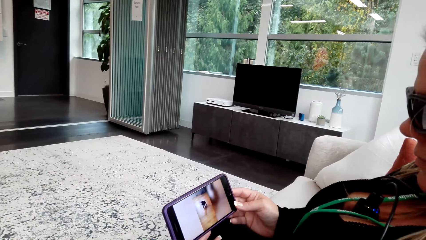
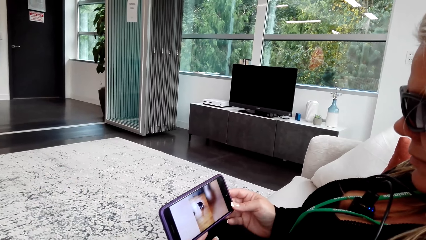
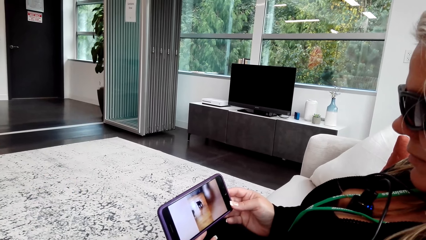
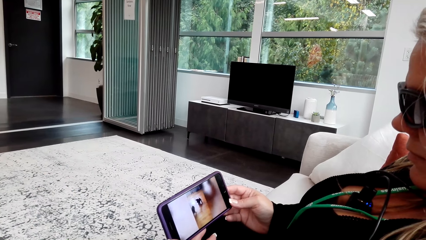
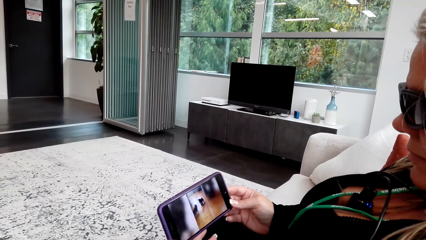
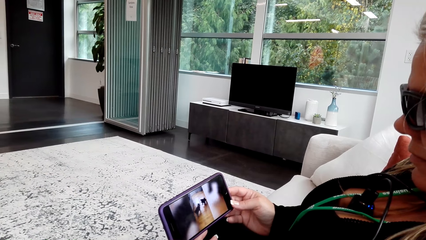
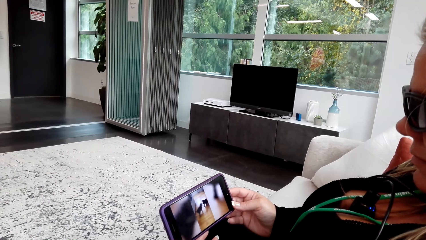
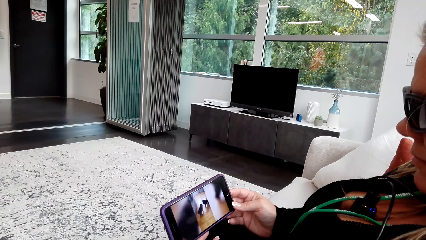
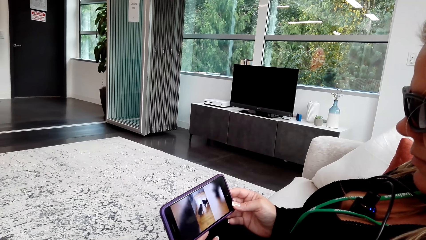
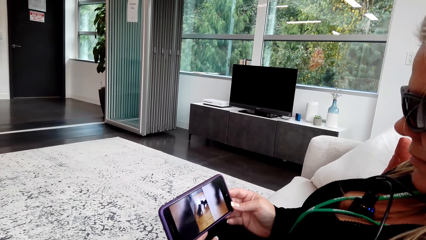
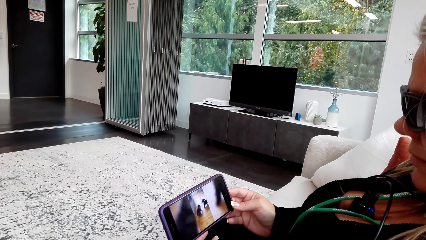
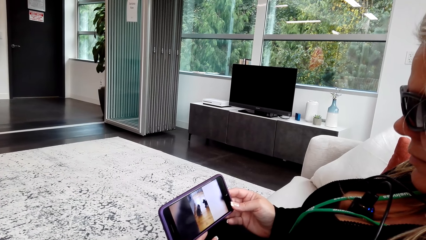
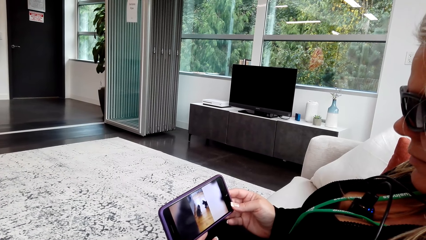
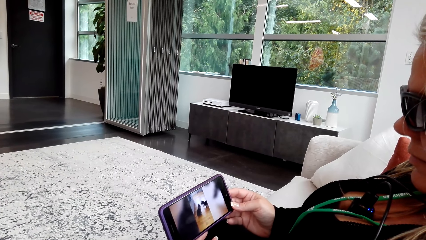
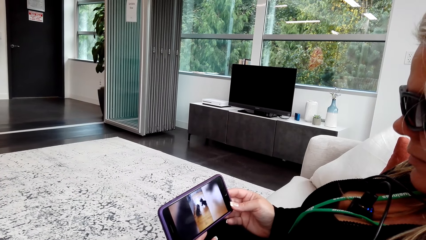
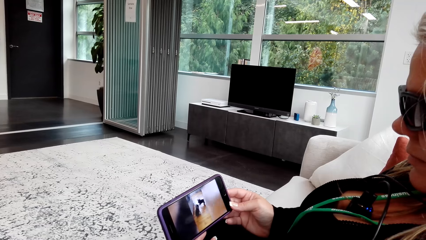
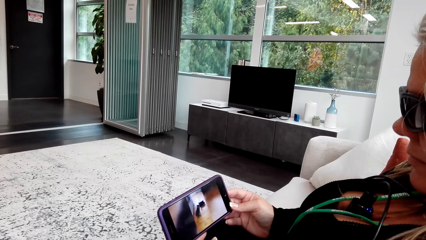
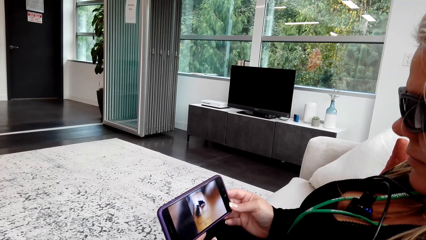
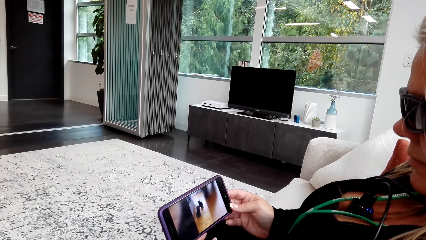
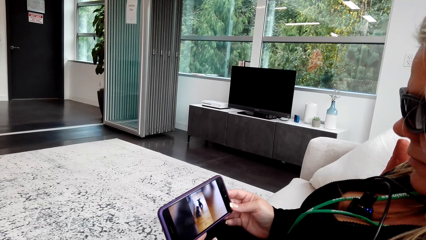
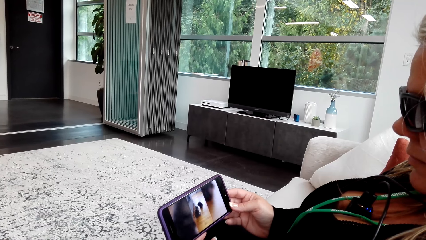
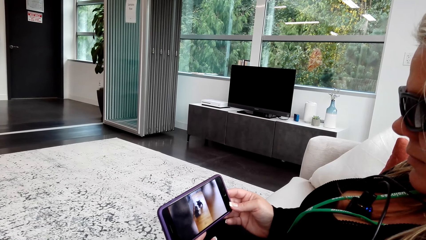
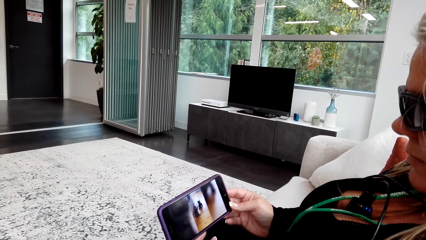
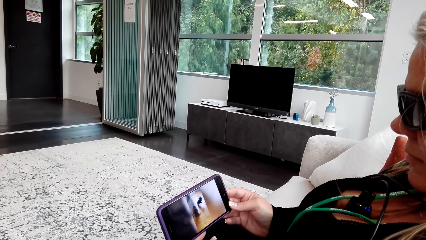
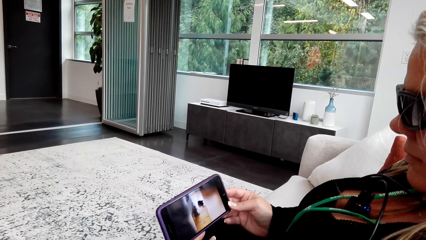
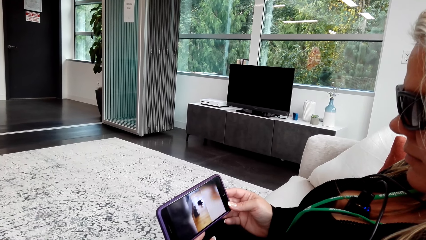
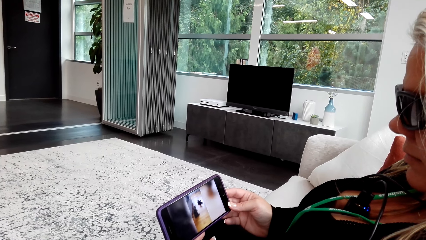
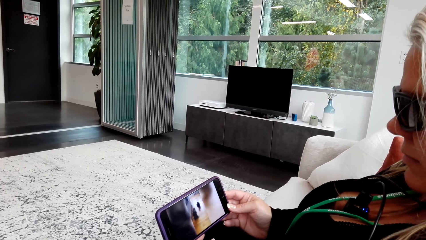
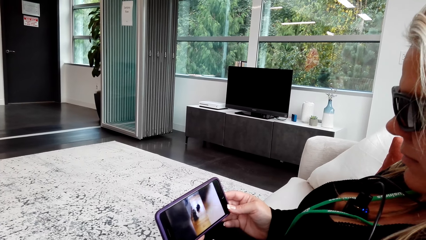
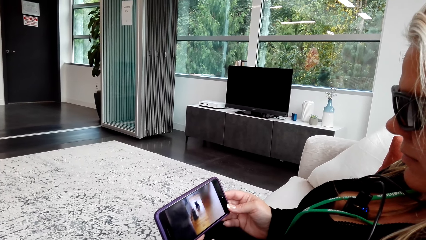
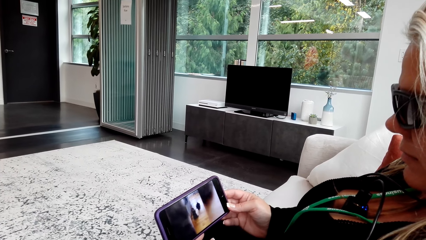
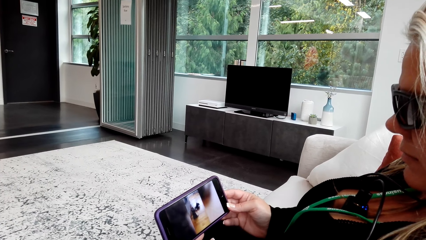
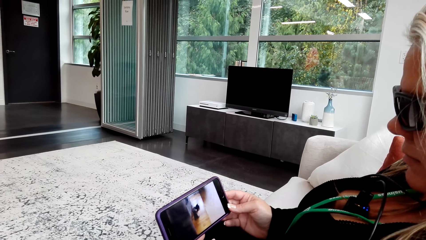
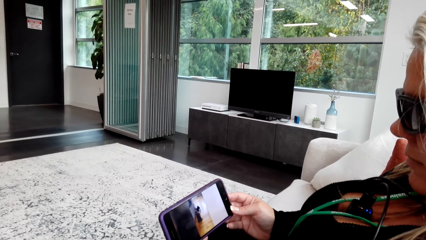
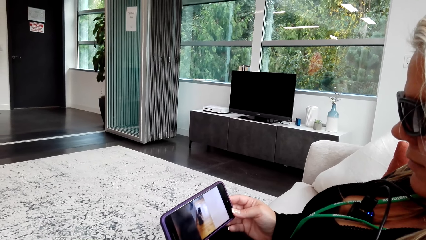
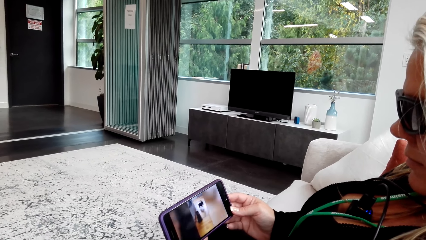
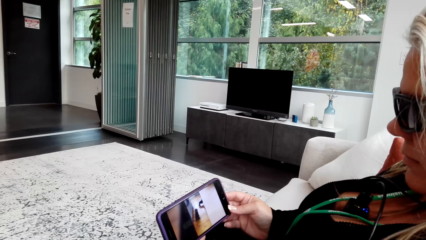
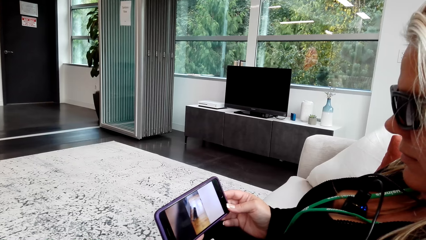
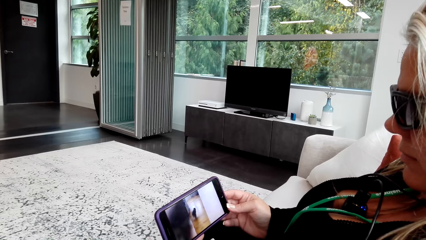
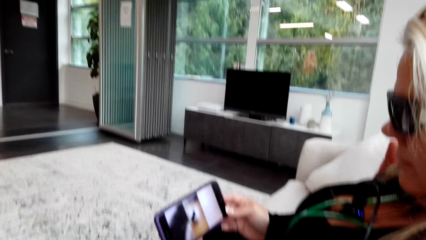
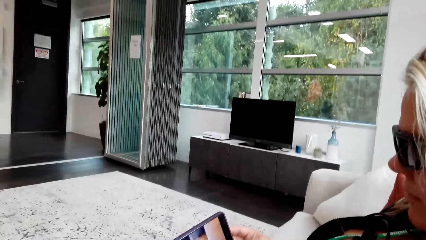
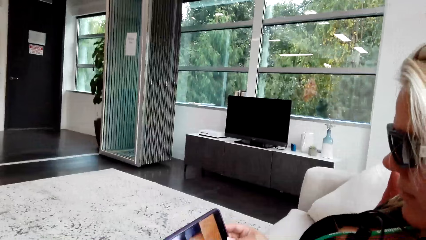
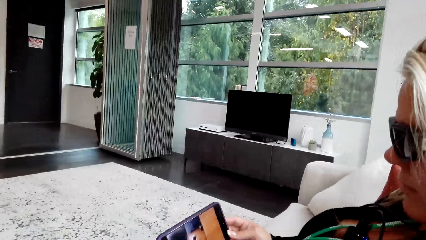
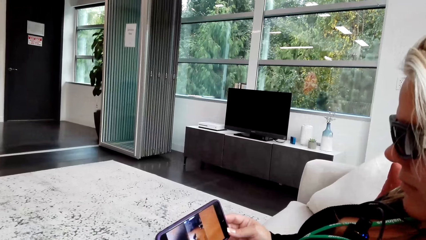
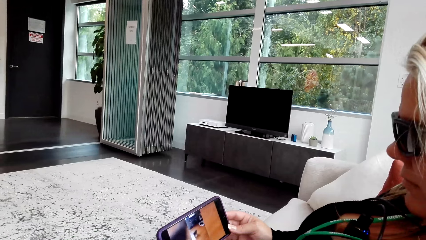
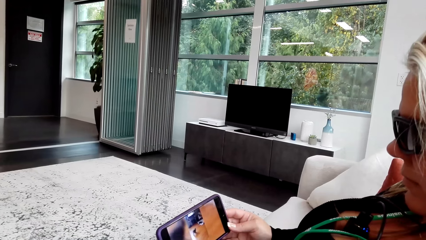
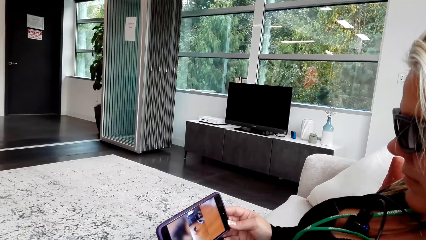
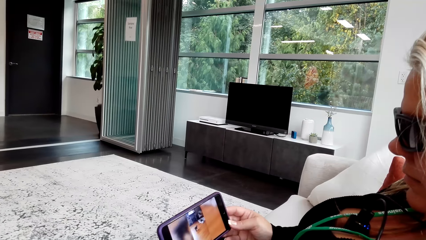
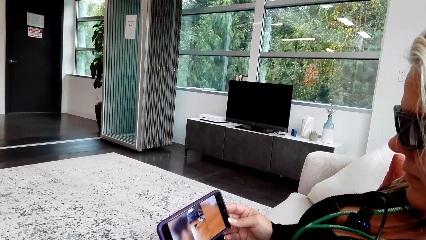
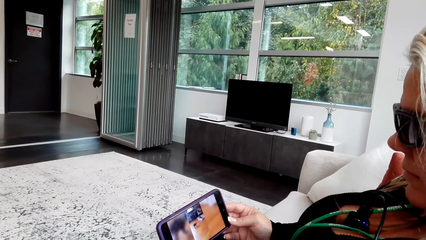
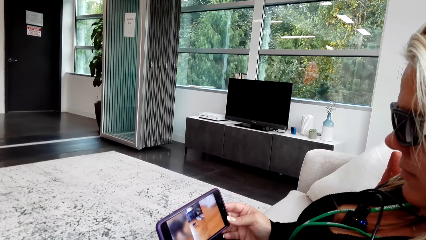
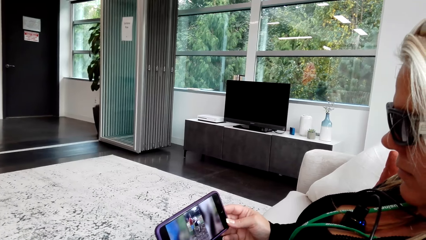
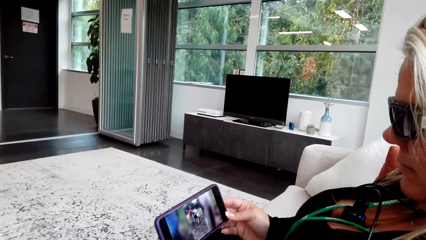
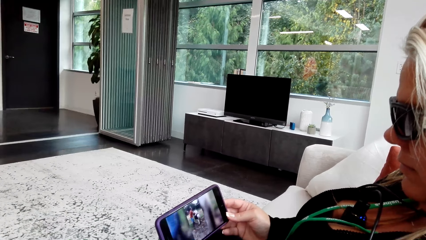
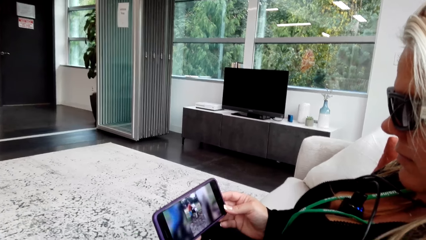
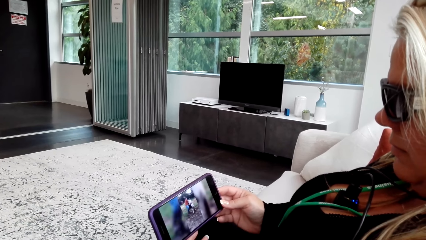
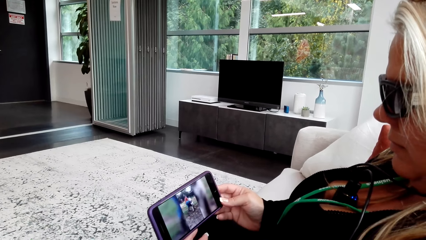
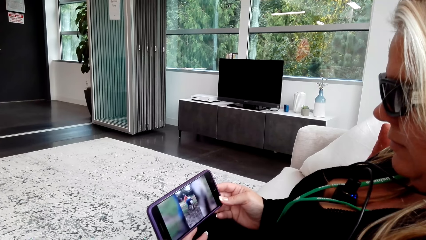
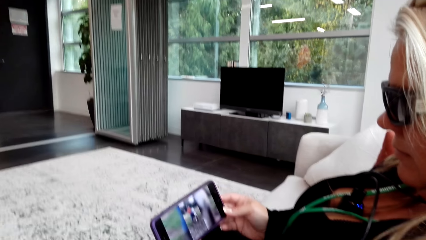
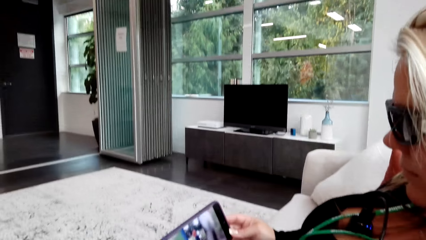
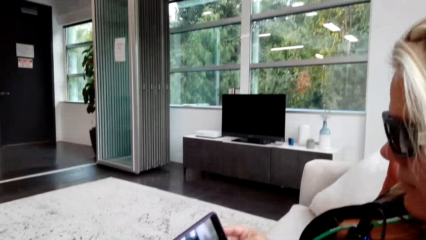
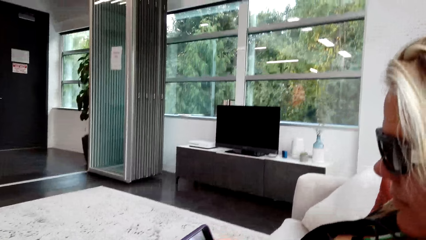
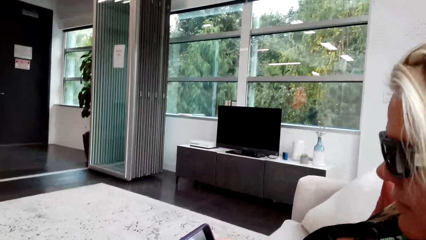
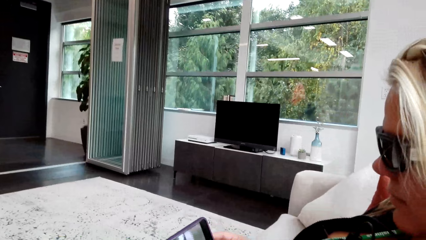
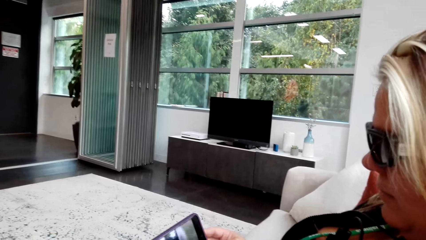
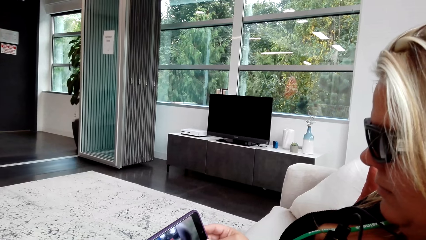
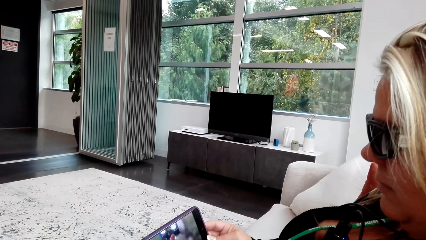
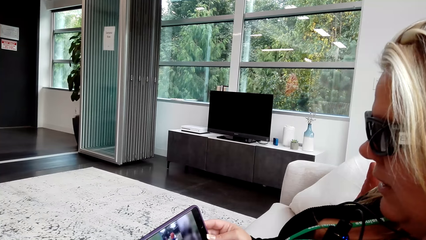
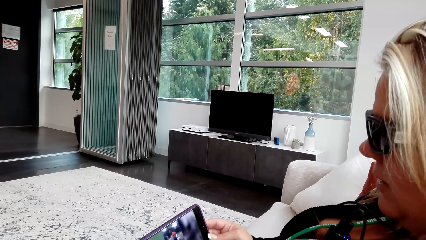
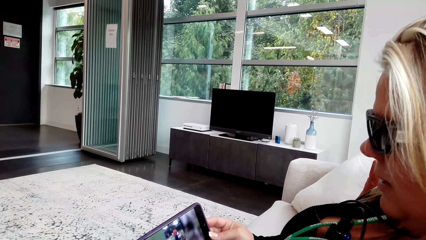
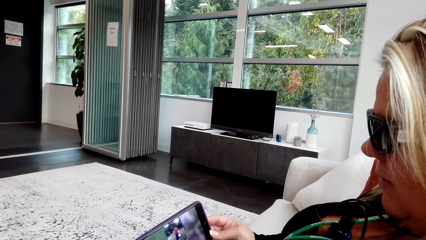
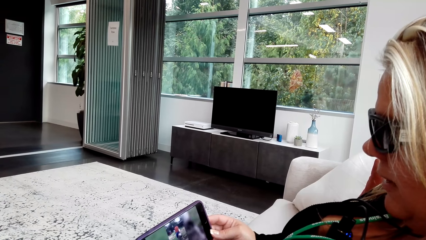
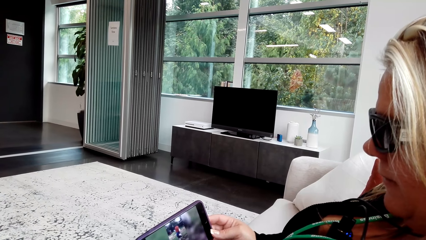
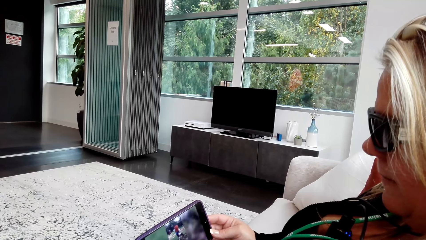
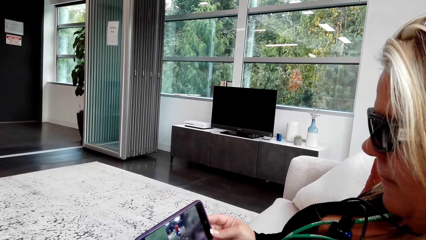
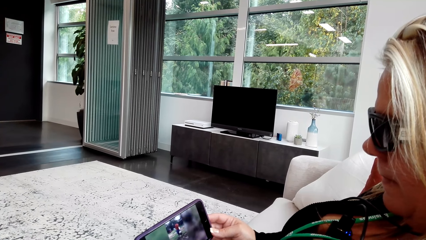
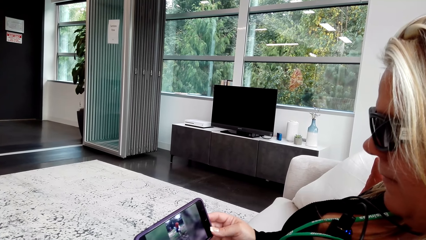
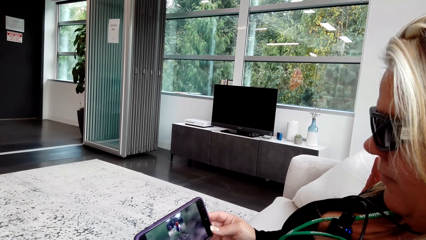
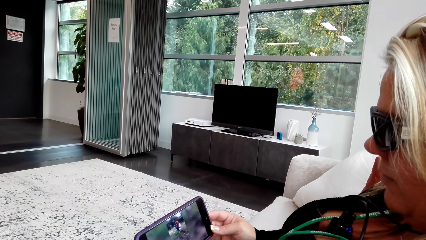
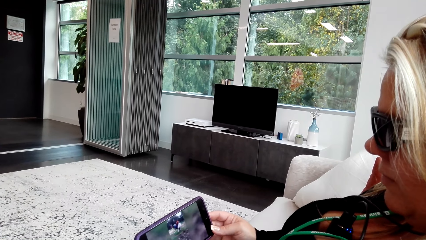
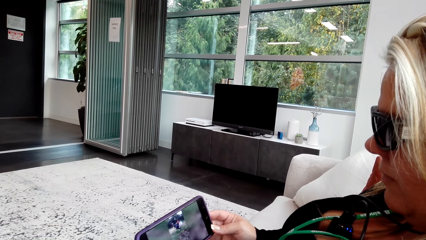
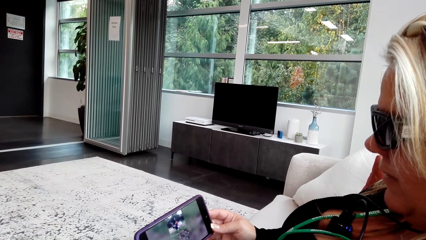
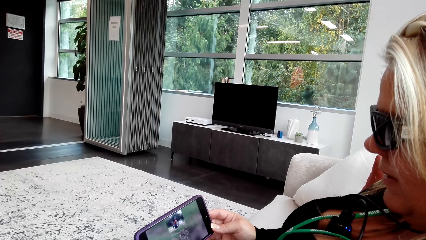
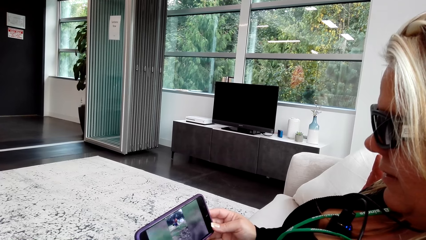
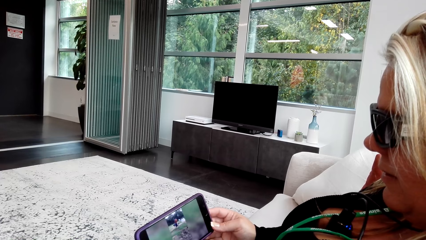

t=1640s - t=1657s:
The camera wearer talks to a woman. The woman watches a video on the phone. The camera wearer watches the video on the woman's phone. They laugh. They talk to the woman.
